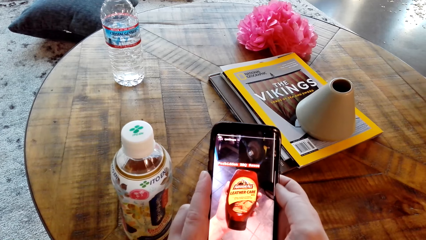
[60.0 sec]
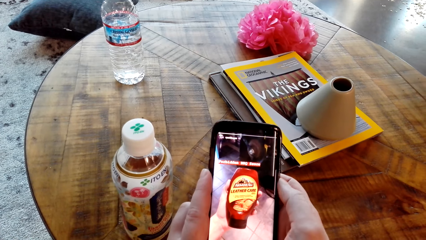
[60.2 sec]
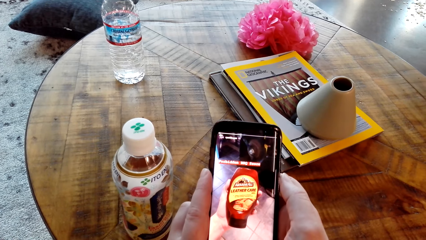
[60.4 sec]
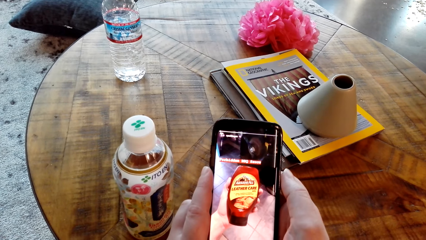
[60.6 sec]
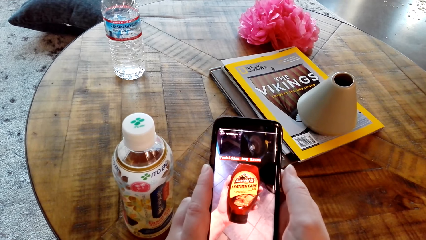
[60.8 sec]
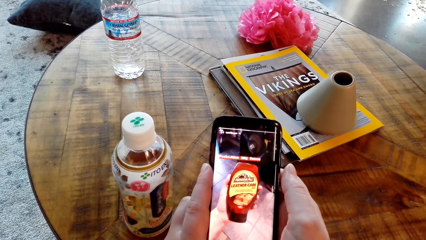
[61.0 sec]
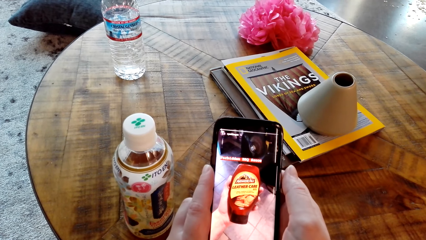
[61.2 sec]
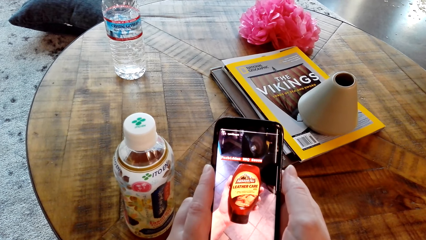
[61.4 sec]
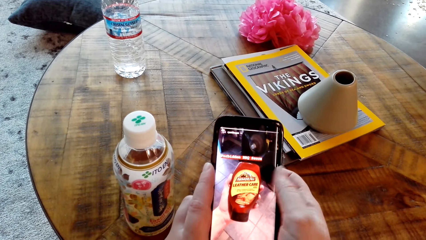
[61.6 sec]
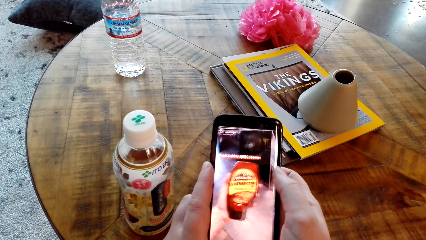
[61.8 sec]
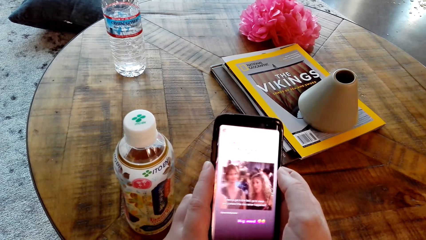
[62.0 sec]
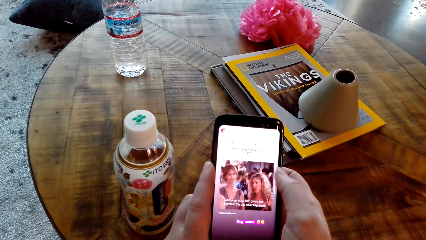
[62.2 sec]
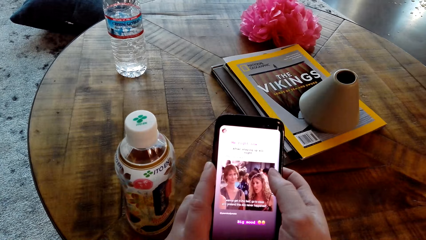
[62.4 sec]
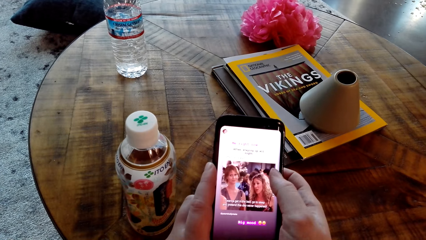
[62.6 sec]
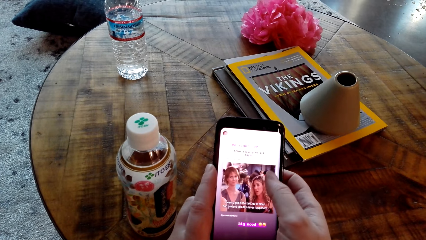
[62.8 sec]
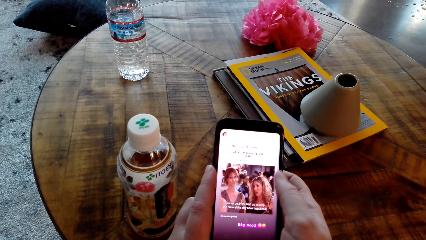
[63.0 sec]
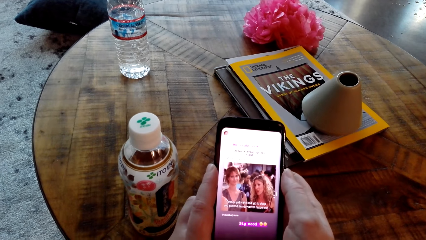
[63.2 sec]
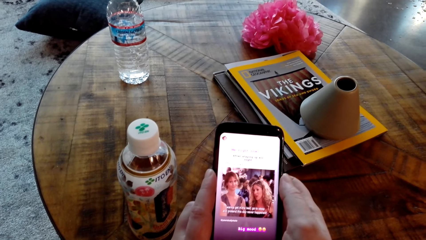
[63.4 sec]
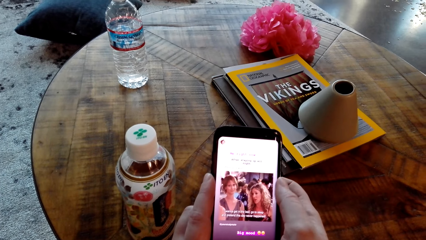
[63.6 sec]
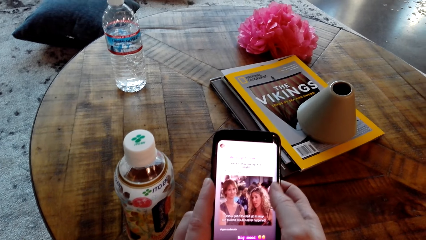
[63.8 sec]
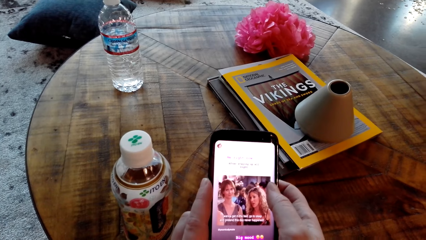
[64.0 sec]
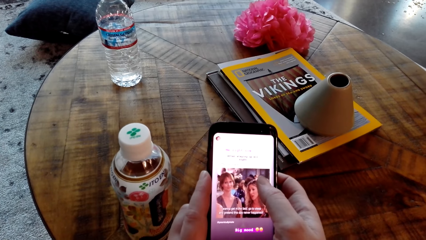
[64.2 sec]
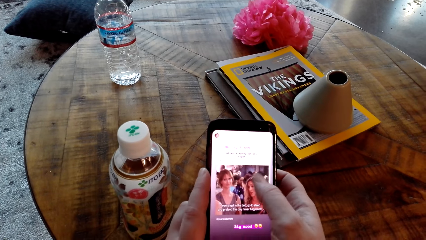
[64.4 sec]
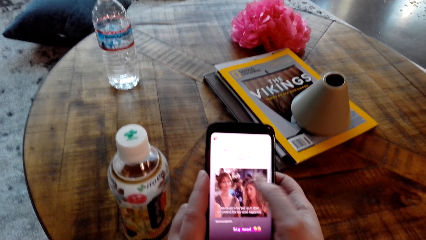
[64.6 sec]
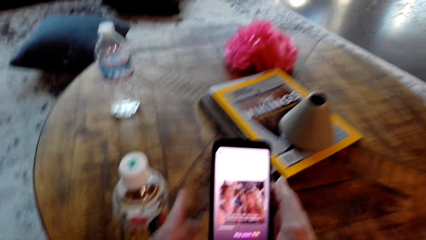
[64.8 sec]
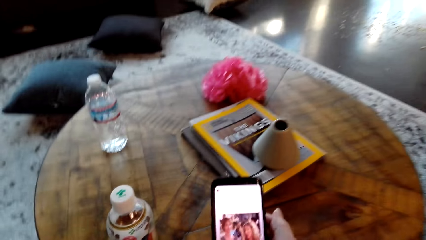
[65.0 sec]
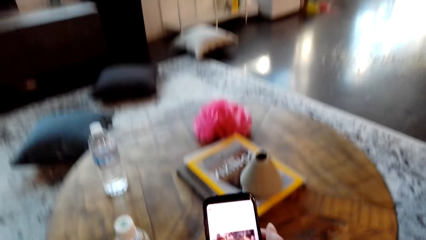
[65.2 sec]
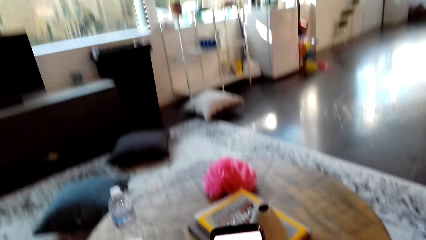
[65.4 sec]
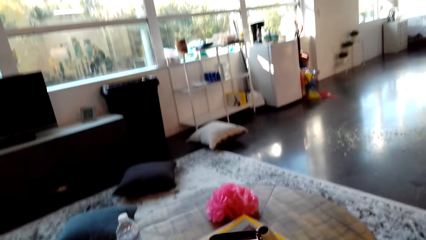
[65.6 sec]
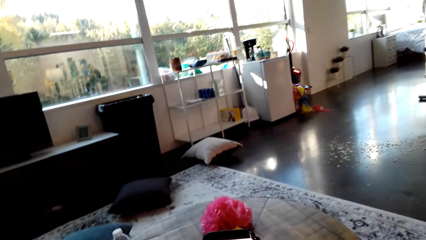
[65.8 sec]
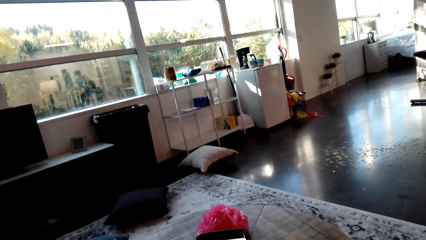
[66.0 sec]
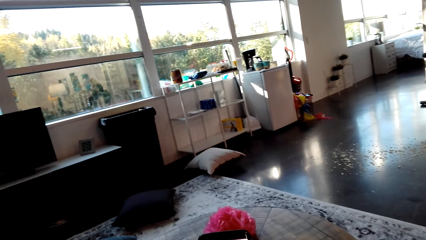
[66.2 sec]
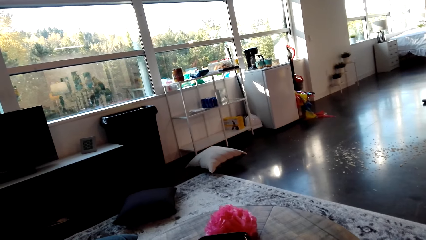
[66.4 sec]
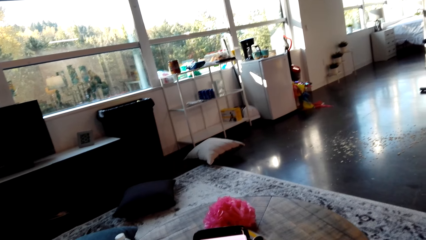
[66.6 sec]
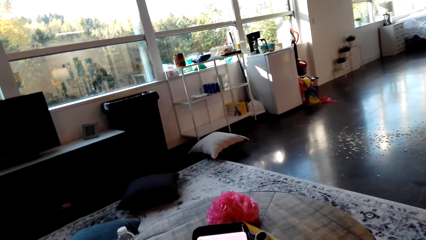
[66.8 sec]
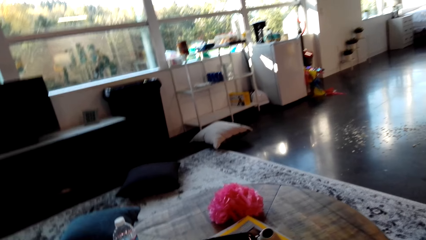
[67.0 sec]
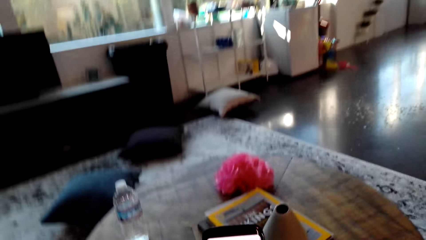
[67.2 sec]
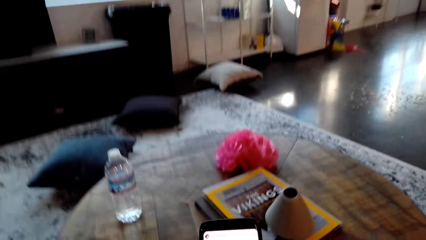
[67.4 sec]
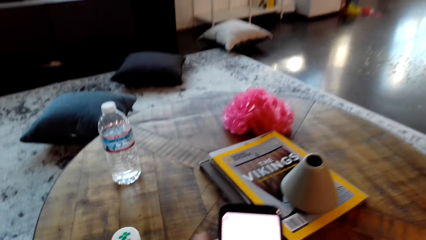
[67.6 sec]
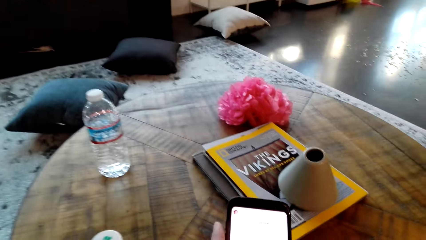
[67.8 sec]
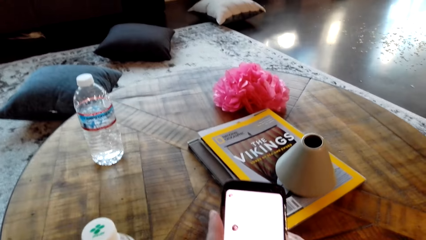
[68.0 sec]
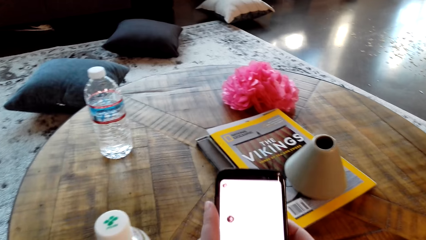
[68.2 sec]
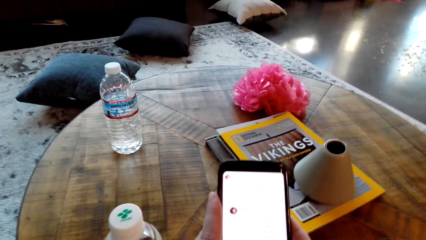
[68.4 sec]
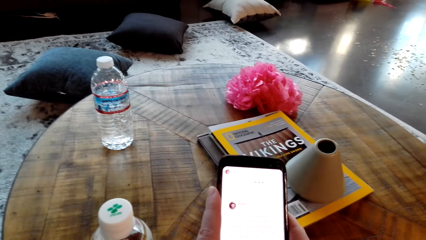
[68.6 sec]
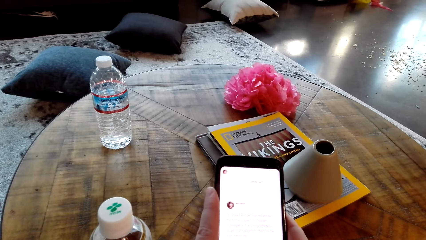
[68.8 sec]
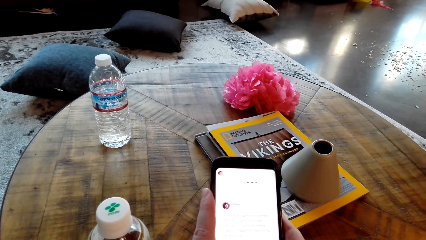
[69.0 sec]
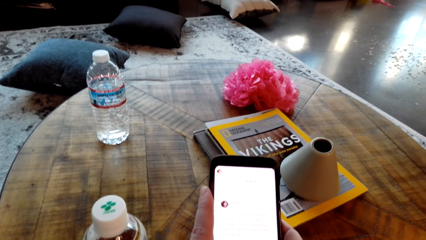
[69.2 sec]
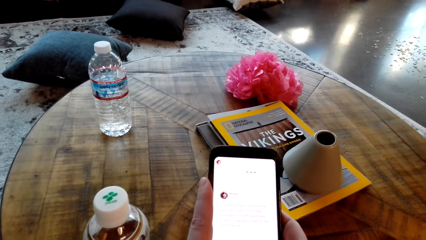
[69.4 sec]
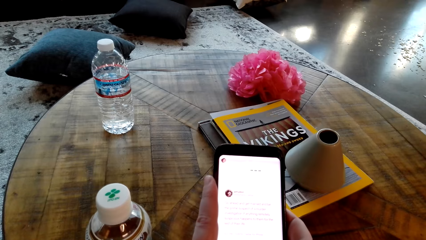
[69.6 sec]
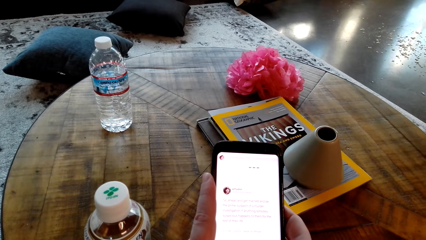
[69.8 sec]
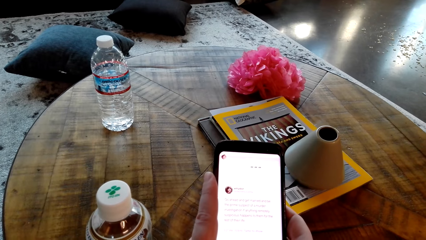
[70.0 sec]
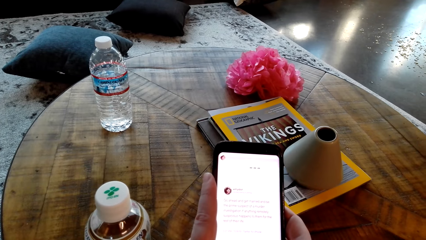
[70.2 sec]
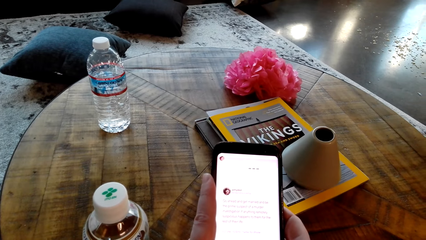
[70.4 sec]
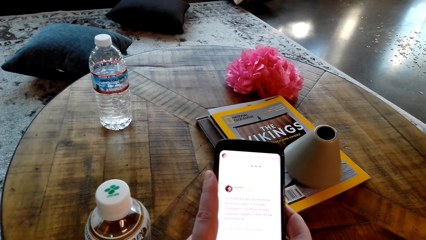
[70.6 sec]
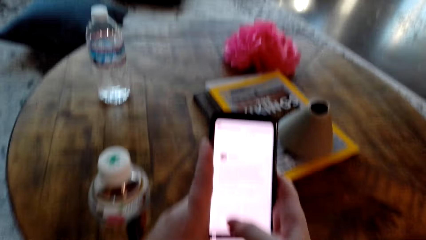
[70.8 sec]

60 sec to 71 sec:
The camera wearer looks at the phone.

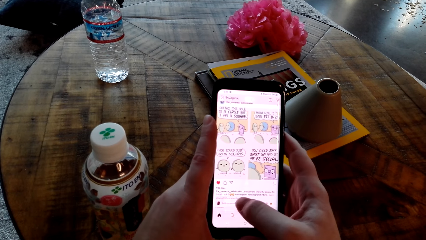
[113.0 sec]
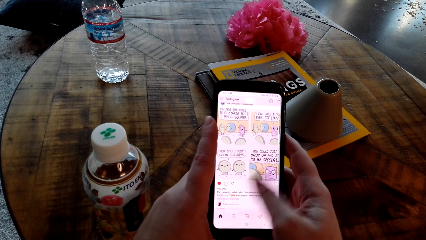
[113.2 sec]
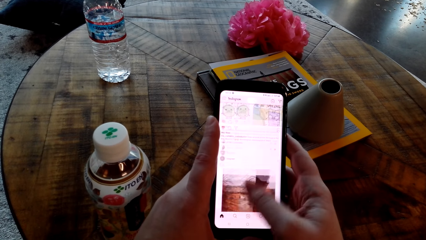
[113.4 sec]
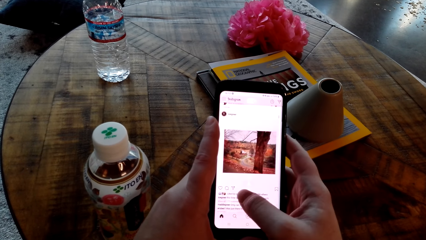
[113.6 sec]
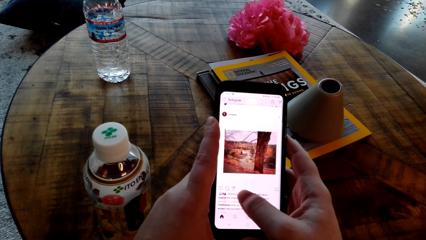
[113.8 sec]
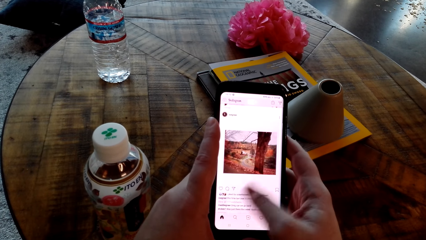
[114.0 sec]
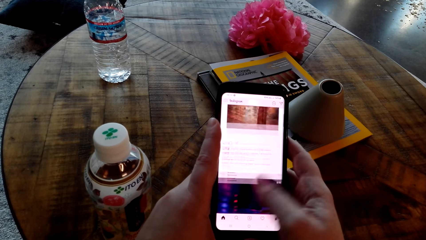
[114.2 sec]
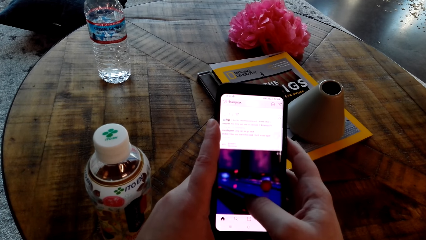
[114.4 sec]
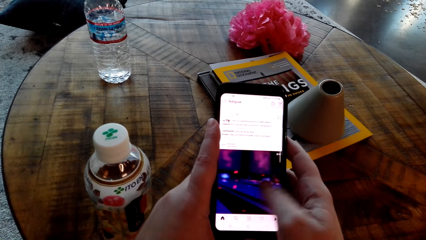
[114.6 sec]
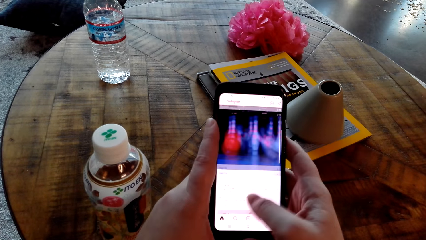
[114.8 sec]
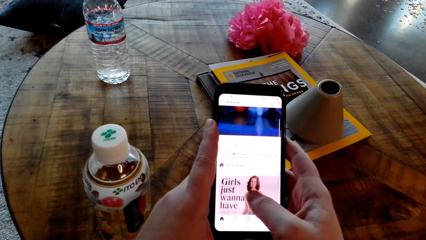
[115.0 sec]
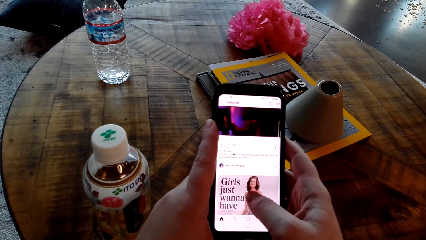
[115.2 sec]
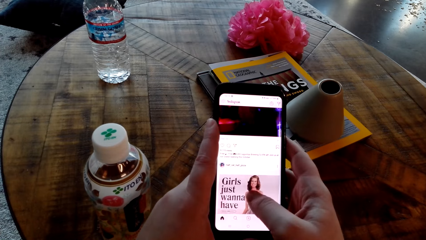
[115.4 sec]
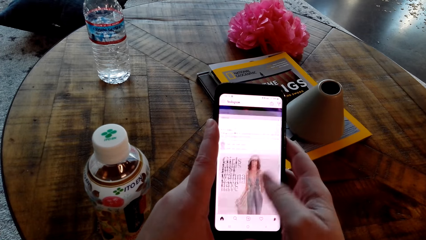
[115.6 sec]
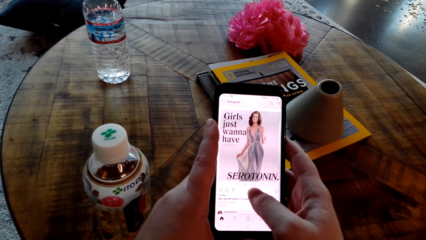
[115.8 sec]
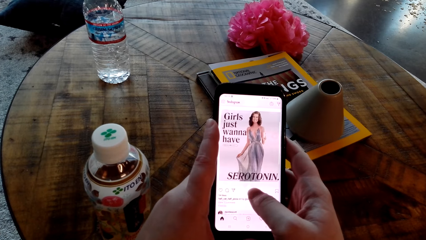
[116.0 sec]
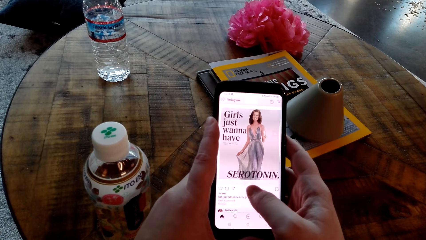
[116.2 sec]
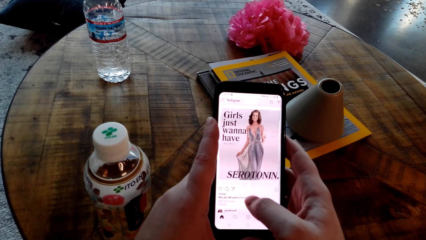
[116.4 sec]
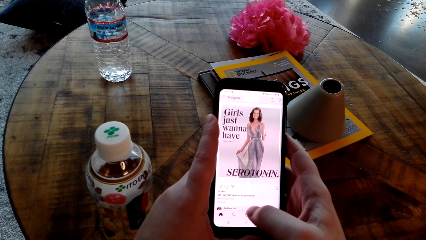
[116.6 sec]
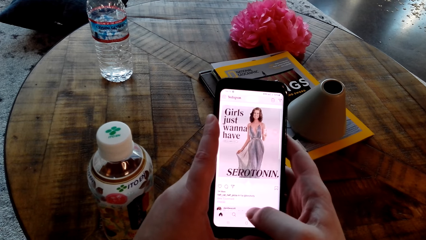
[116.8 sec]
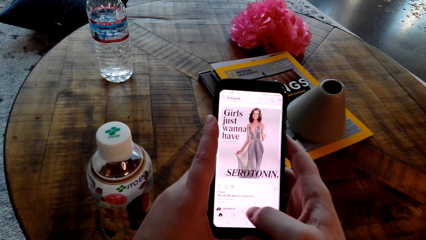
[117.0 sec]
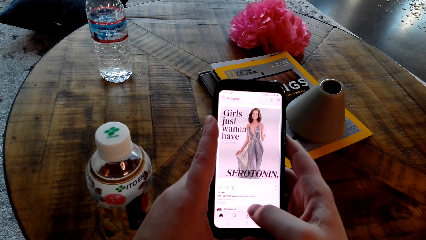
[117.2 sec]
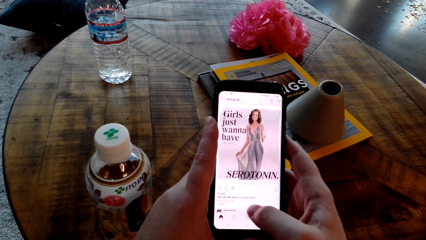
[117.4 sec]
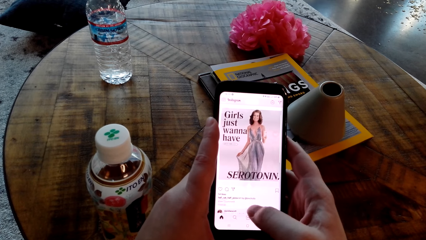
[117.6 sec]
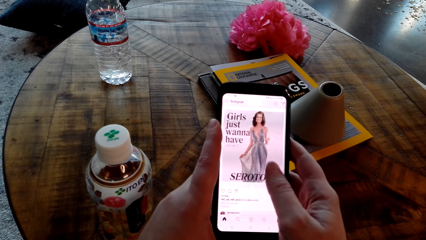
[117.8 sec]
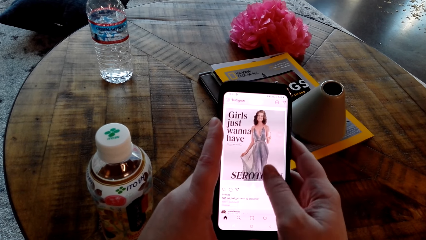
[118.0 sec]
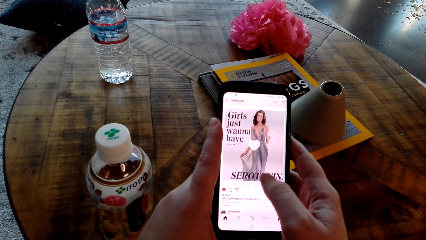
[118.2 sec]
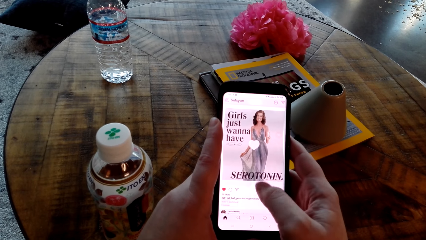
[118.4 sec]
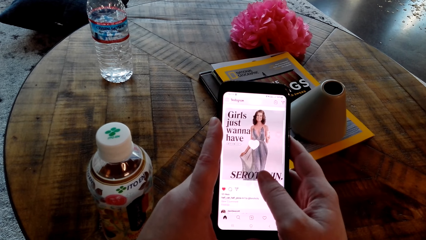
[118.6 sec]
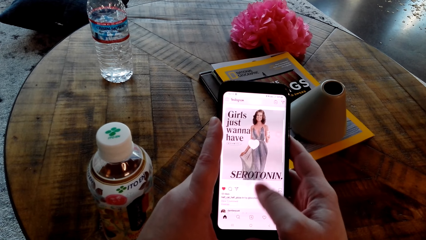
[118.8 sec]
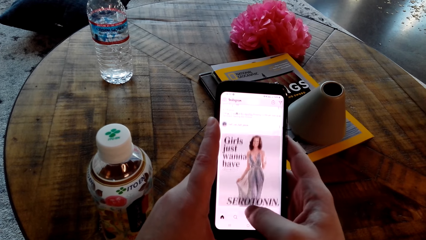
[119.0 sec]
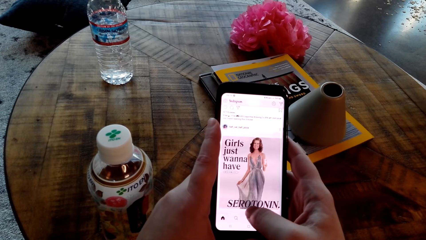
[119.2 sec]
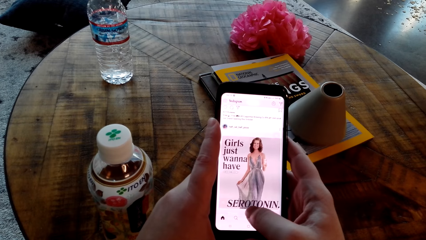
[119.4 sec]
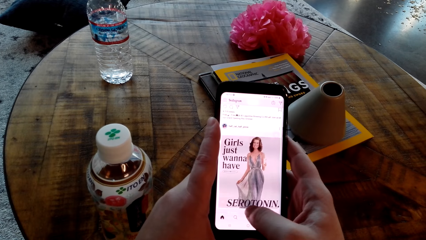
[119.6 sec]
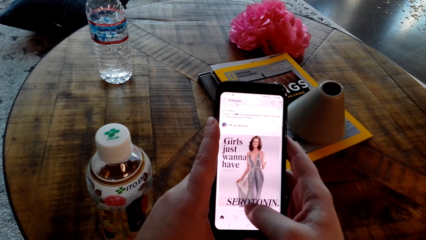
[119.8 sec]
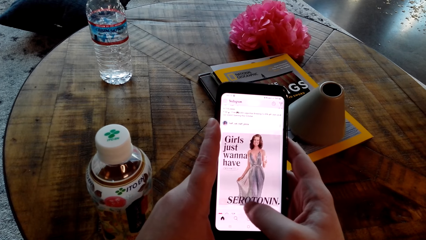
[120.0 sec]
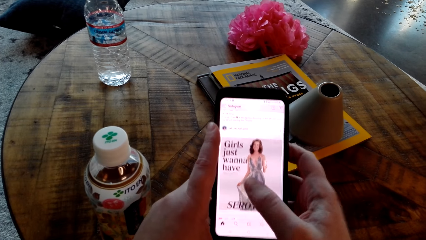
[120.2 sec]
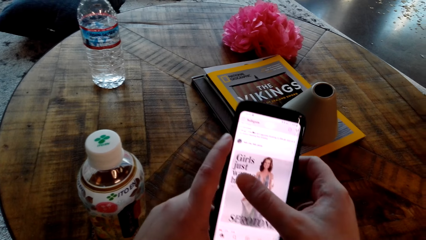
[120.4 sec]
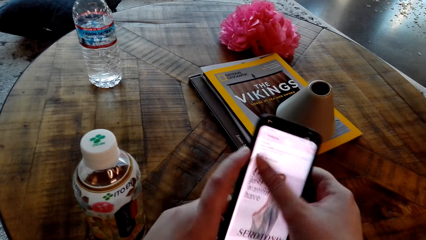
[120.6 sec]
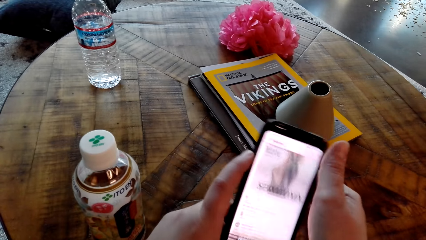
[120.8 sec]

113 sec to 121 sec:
The camera wearer scrolls the phone.
